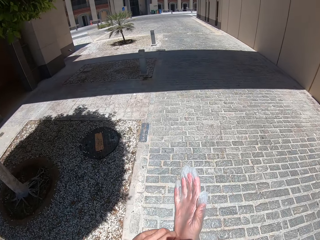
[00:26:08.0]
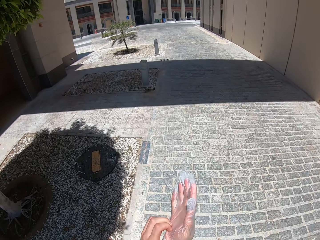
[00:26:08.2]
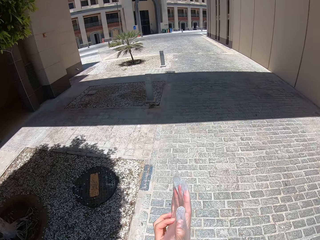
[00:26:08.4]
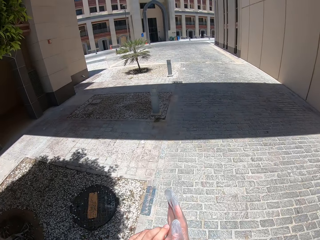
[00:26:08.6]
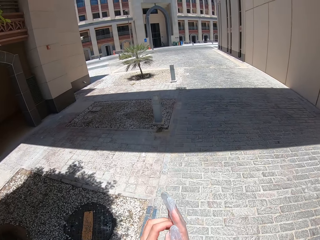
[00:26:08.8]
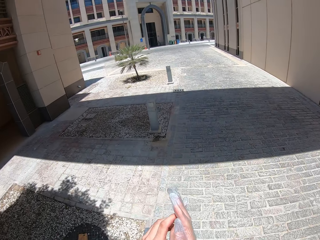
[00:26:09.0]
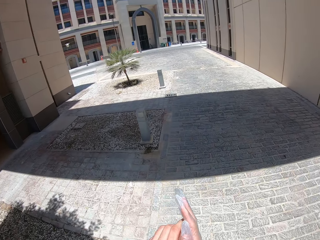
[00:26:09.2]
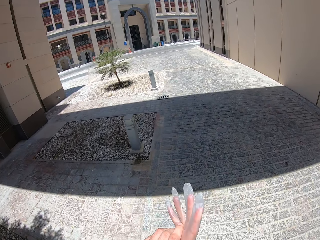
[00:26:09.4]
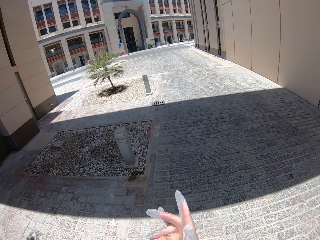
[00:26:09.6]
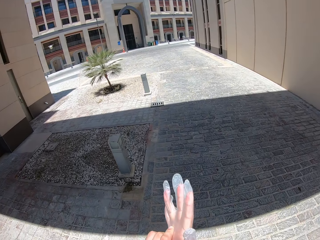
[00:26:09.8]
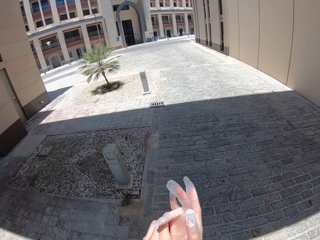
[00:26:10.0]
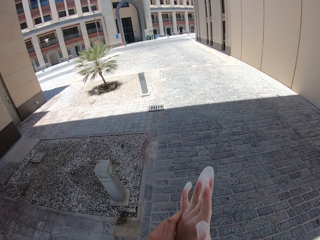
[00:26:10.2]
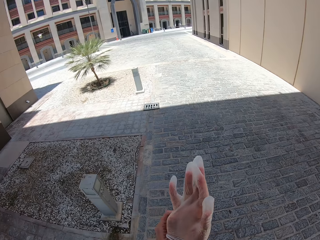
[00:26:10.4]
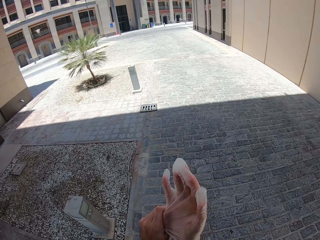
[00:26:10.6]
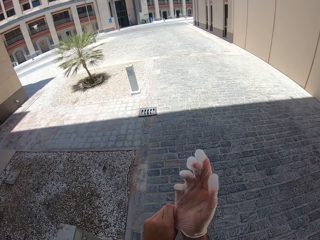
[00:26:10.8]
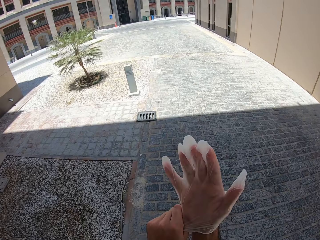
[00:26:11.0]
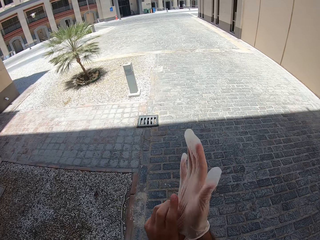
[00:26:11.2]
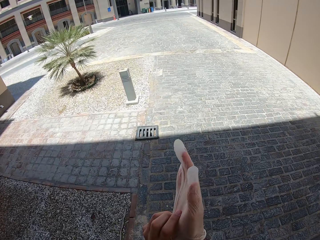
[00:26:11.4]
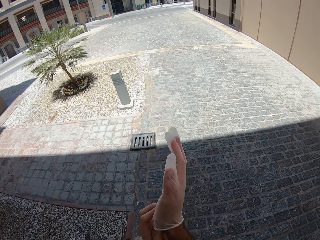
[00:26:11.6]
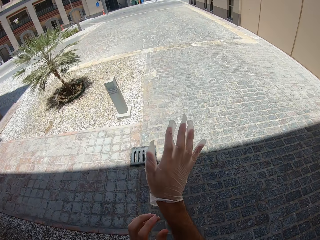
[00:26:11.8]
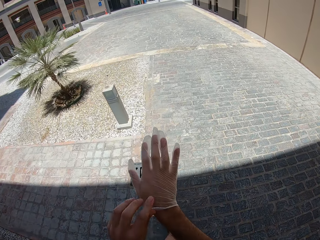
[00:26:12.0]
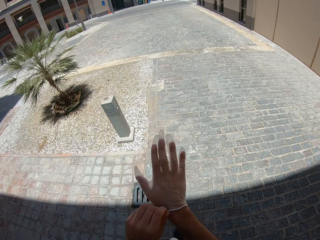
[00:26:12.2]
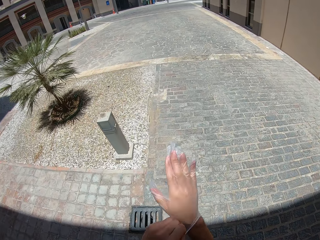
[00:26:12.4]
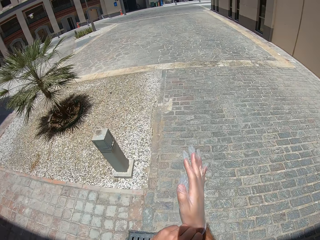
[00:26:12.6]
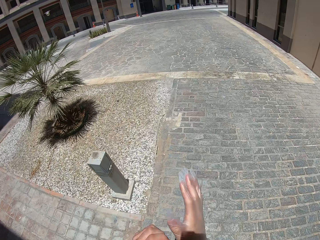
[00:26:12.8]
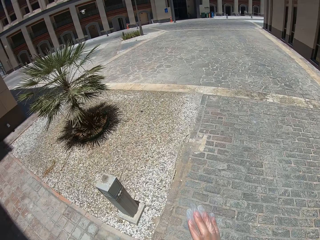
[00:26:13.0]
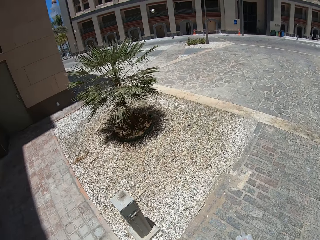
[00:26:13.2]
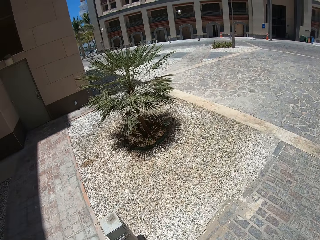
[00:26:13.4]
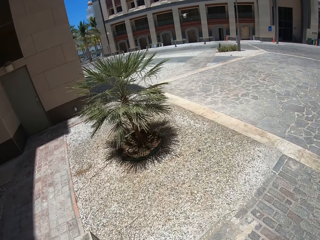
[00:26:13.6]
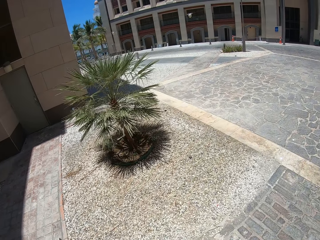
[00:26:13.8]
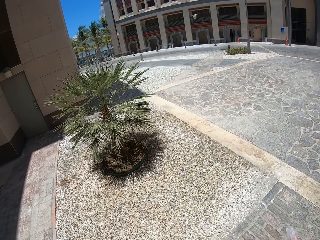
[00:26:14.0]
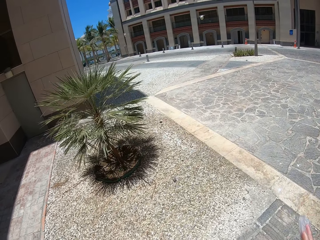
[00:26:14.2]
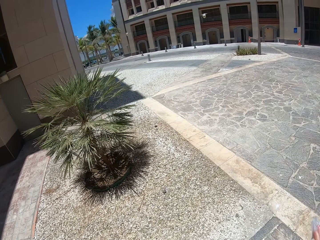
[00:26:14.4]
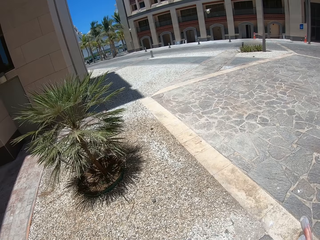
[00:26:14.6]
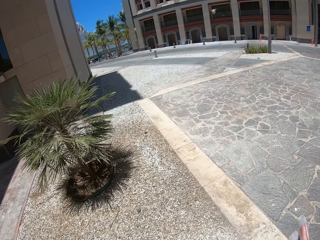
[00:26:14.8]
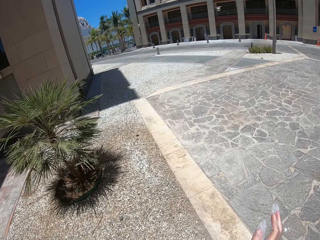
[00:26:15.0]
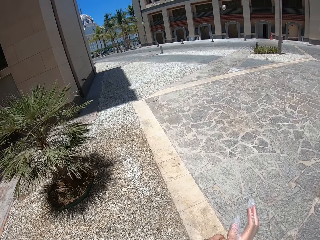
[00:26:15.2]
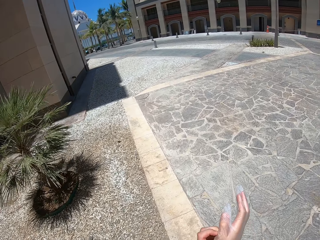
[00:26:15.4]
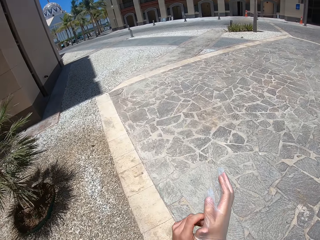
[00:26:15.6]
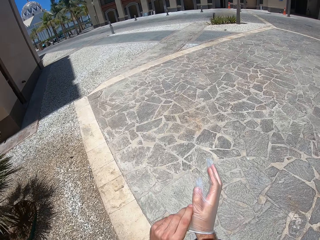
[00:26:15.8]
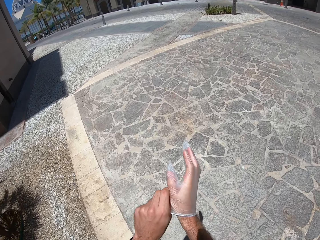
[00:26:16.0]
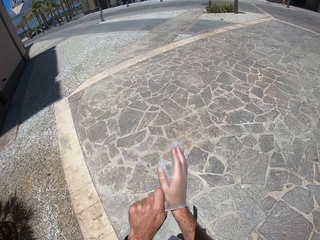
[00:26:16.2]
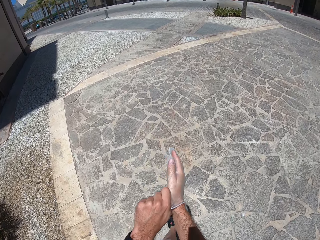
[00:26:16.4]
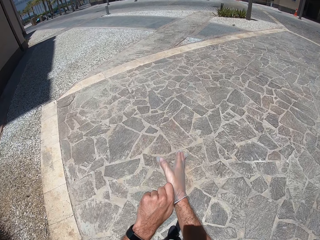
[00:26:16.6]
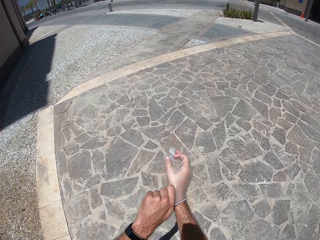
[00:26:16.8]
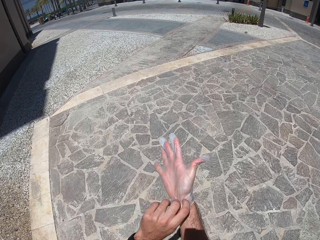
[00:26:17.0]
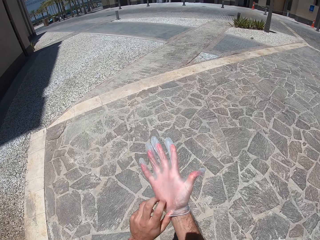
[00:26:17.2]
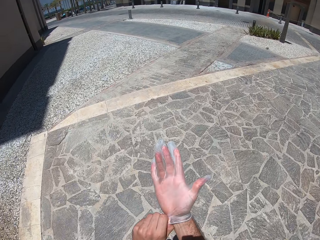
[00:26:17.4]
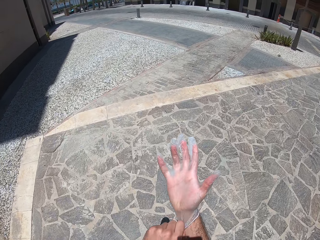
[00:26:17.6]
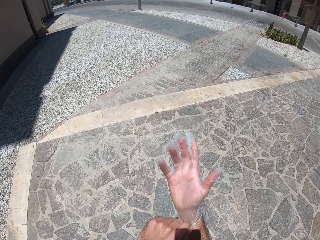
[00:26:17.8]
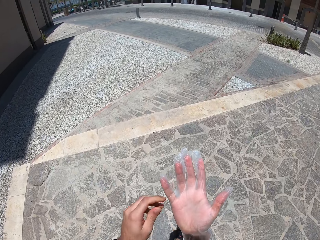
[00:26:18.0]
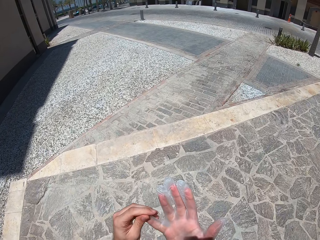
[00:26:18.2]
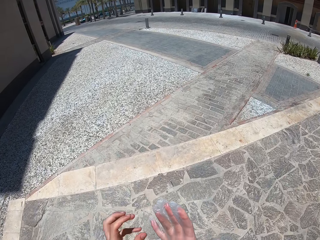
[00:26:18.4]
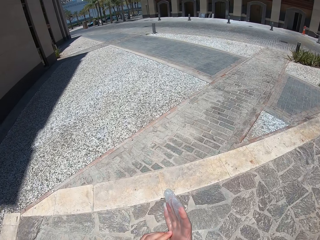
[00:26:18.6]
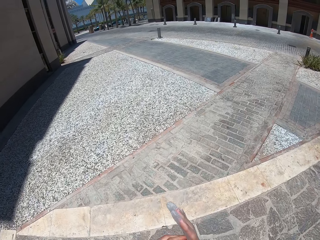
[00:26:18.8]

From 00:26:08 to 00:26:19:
The camera wearer adjusts the glove on his right hand with his left hand.
